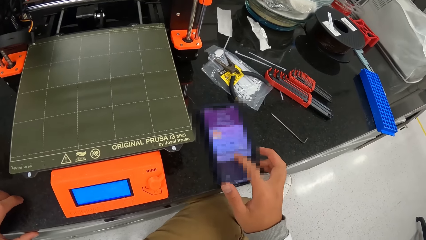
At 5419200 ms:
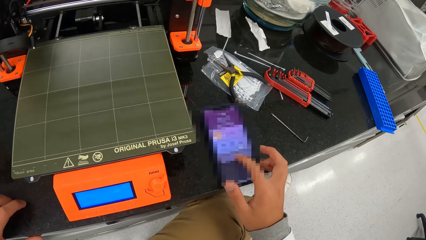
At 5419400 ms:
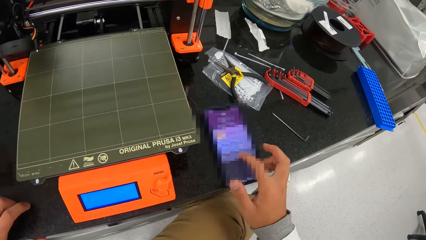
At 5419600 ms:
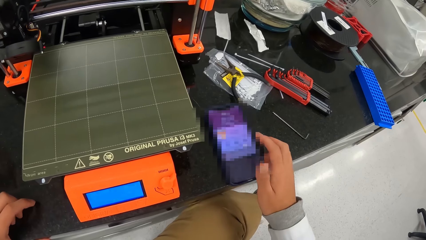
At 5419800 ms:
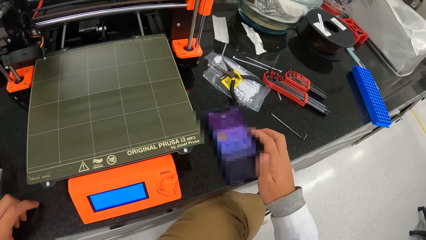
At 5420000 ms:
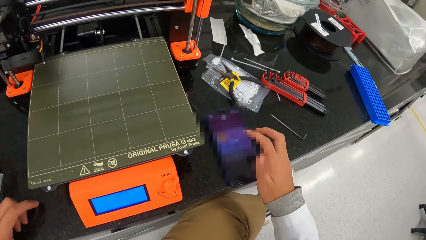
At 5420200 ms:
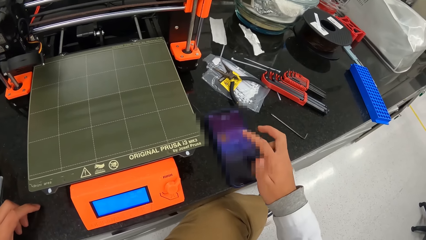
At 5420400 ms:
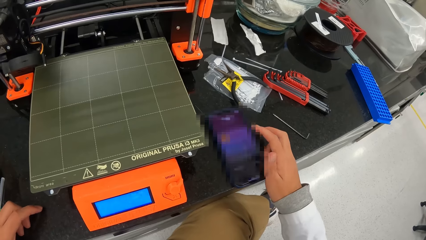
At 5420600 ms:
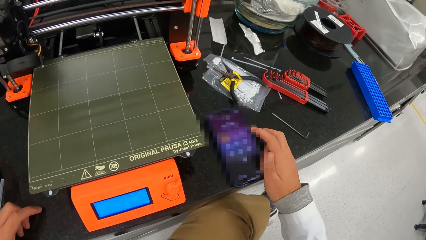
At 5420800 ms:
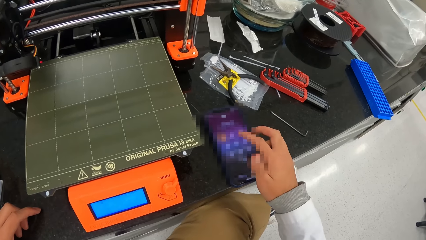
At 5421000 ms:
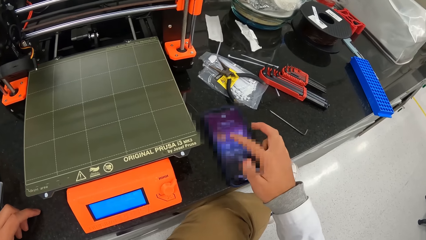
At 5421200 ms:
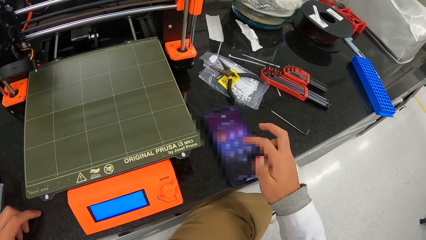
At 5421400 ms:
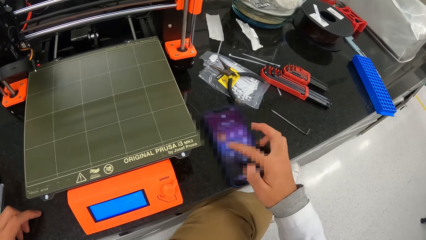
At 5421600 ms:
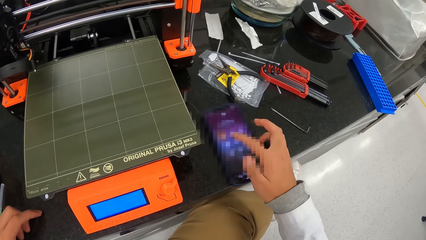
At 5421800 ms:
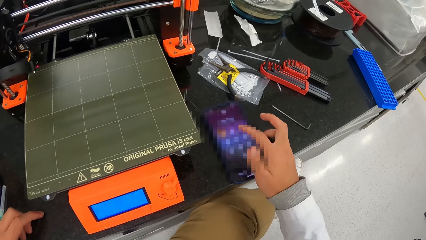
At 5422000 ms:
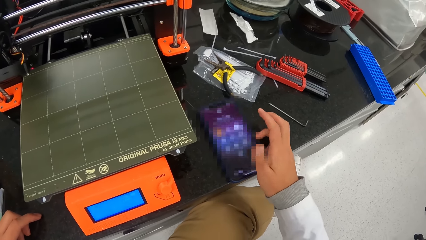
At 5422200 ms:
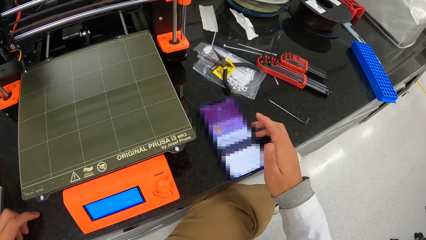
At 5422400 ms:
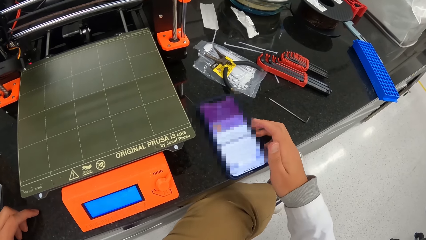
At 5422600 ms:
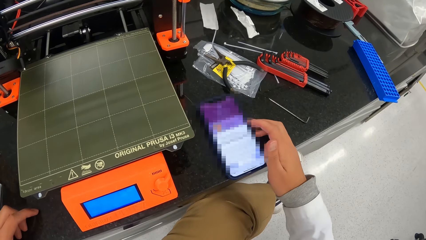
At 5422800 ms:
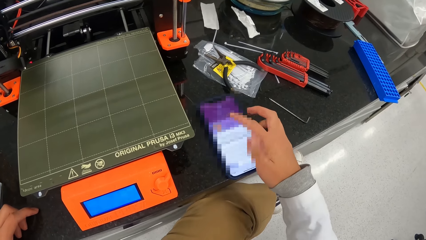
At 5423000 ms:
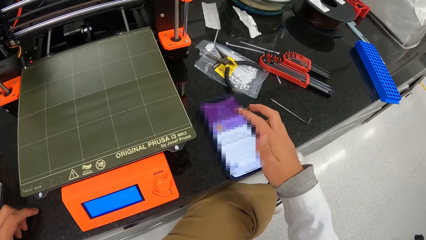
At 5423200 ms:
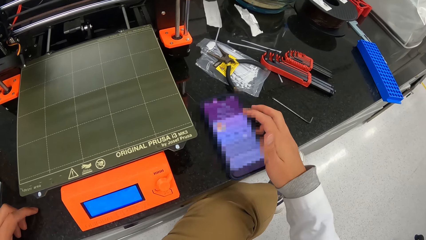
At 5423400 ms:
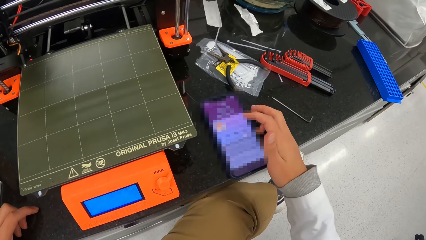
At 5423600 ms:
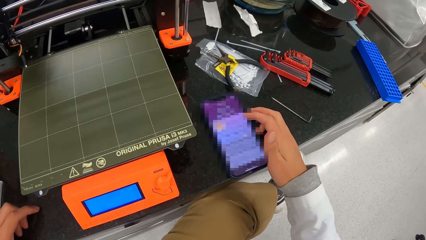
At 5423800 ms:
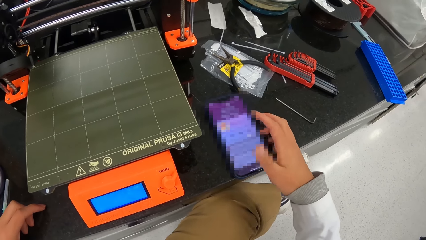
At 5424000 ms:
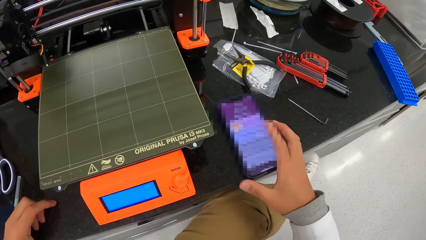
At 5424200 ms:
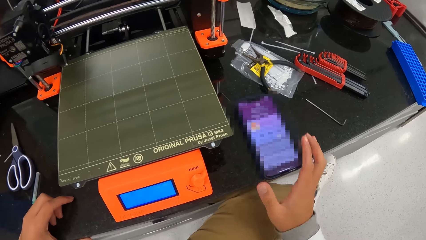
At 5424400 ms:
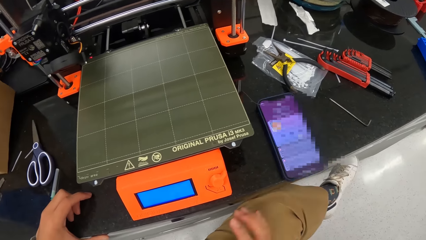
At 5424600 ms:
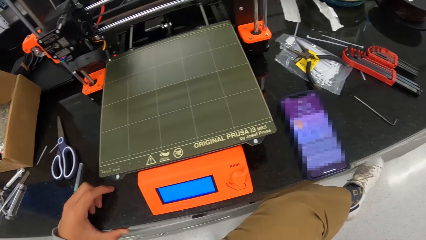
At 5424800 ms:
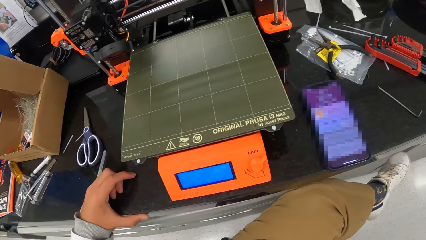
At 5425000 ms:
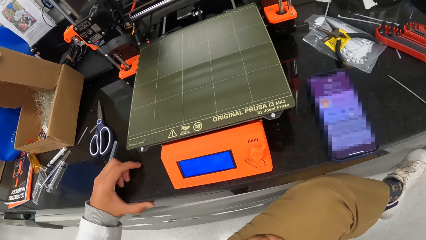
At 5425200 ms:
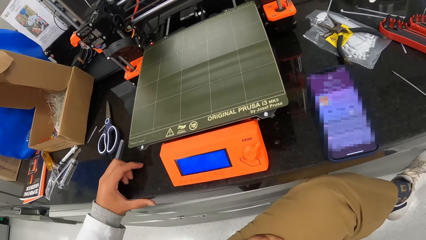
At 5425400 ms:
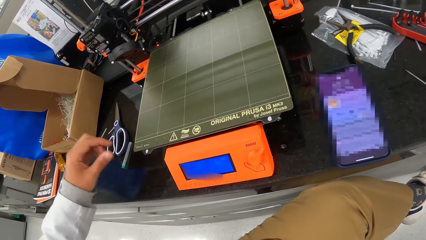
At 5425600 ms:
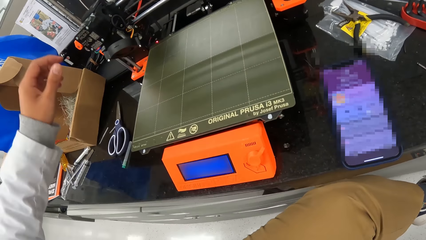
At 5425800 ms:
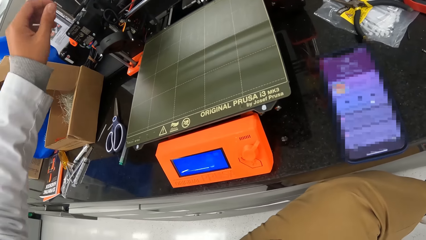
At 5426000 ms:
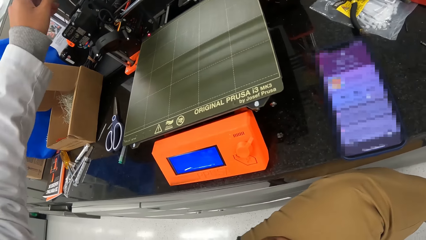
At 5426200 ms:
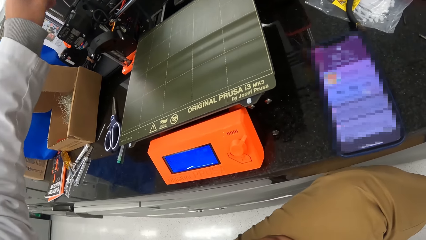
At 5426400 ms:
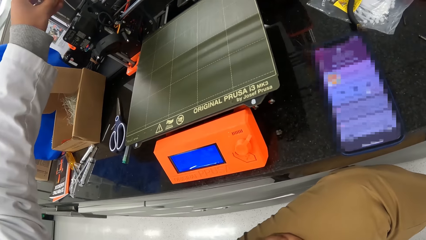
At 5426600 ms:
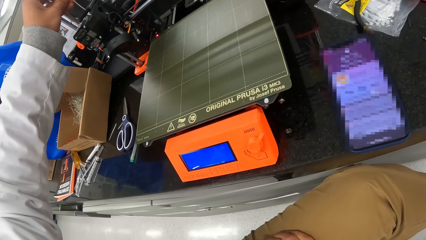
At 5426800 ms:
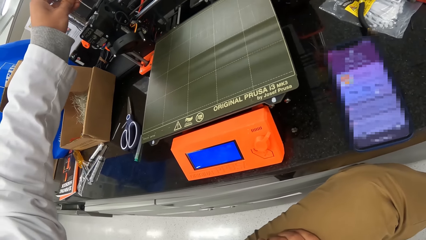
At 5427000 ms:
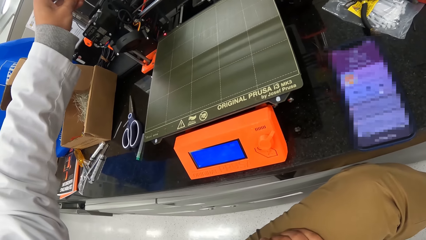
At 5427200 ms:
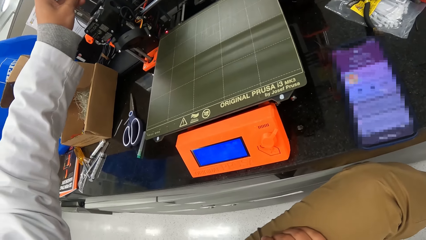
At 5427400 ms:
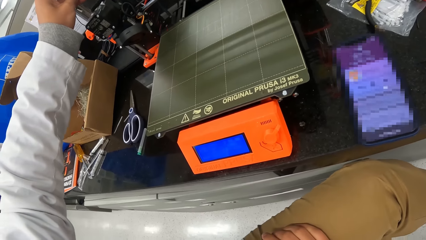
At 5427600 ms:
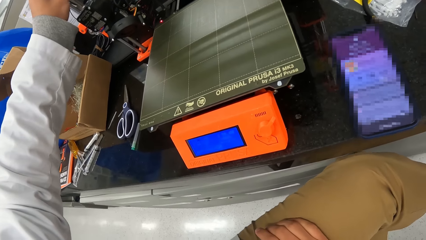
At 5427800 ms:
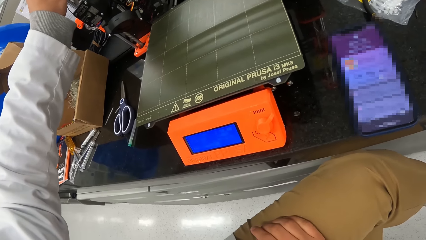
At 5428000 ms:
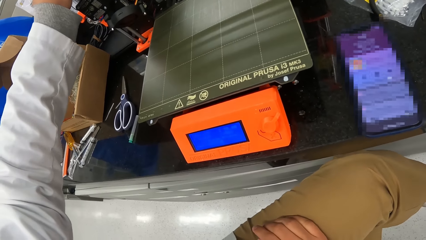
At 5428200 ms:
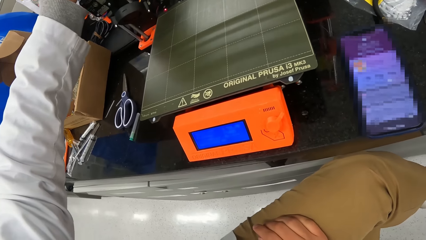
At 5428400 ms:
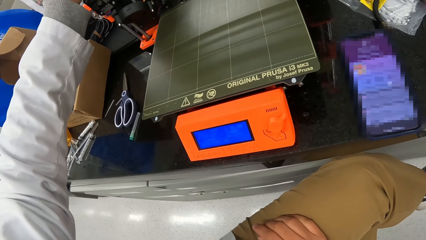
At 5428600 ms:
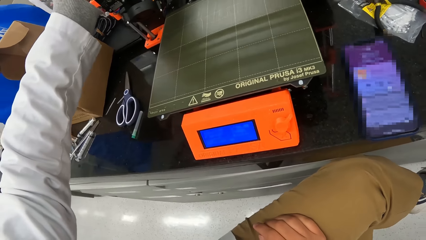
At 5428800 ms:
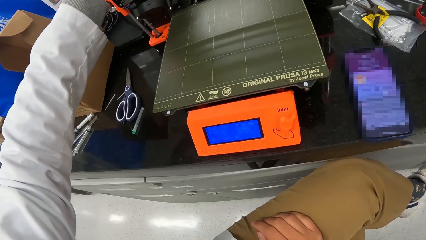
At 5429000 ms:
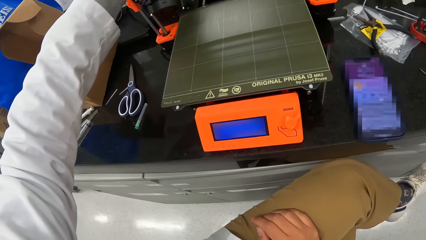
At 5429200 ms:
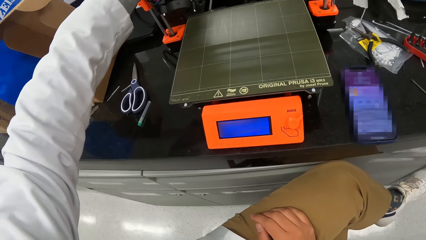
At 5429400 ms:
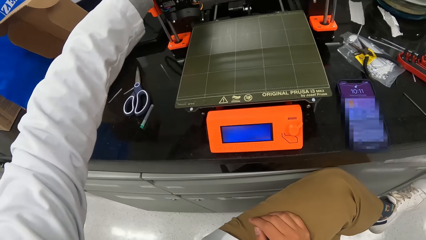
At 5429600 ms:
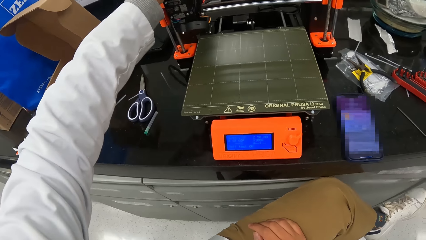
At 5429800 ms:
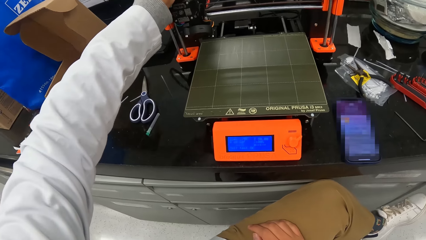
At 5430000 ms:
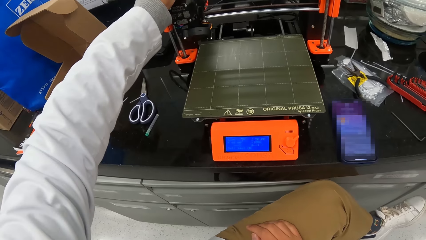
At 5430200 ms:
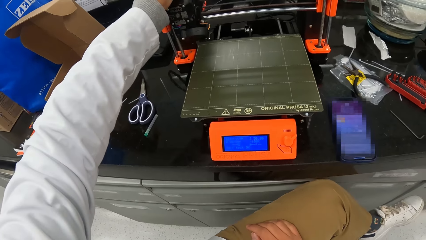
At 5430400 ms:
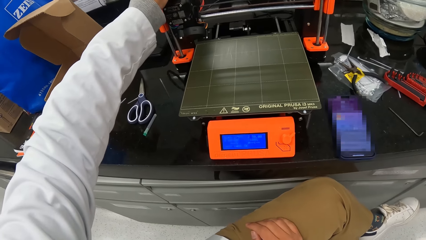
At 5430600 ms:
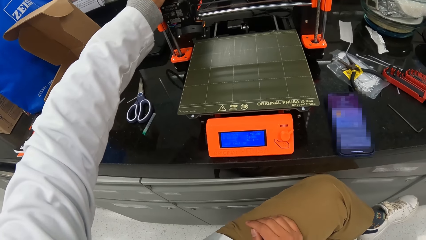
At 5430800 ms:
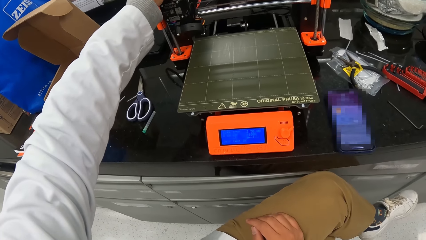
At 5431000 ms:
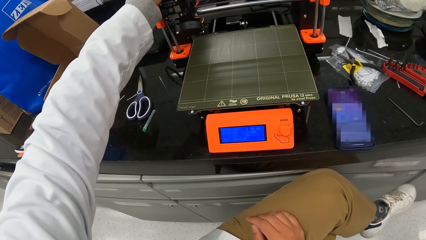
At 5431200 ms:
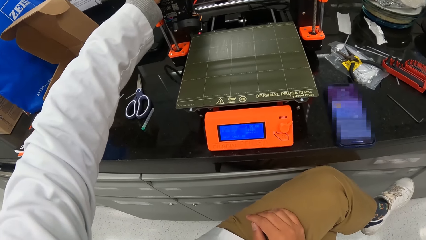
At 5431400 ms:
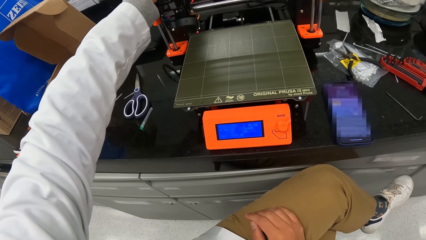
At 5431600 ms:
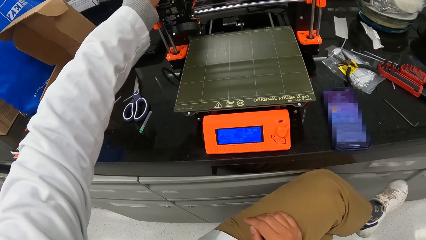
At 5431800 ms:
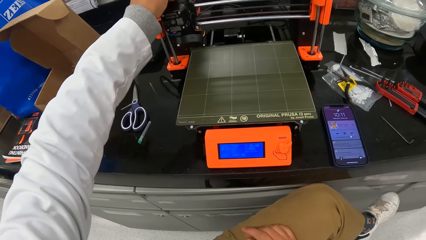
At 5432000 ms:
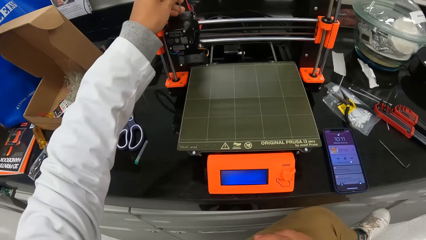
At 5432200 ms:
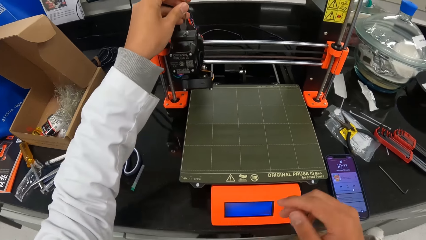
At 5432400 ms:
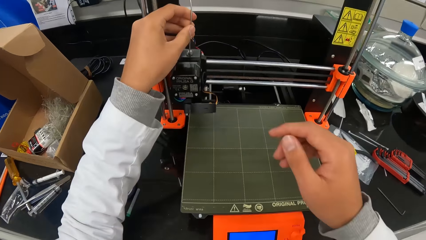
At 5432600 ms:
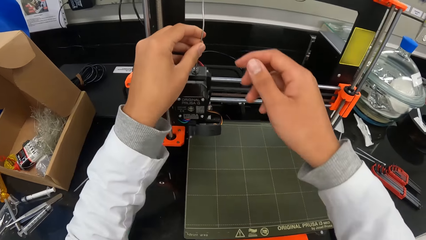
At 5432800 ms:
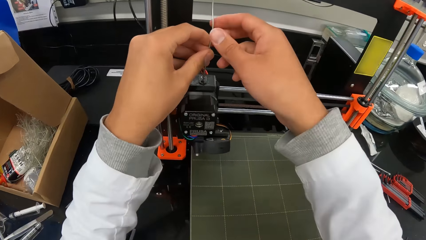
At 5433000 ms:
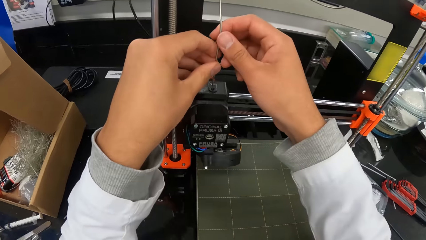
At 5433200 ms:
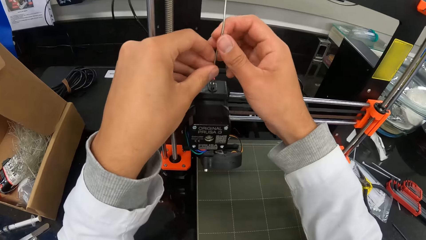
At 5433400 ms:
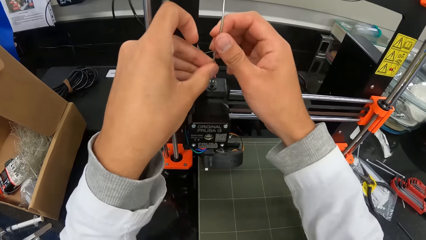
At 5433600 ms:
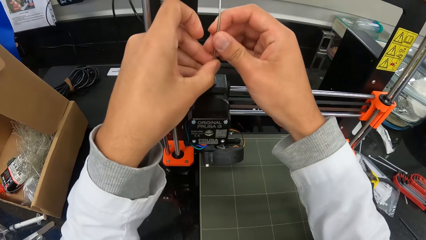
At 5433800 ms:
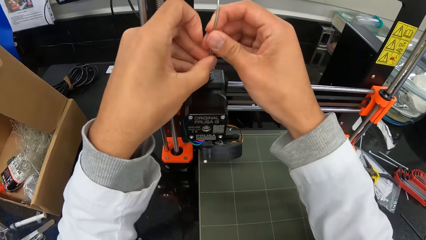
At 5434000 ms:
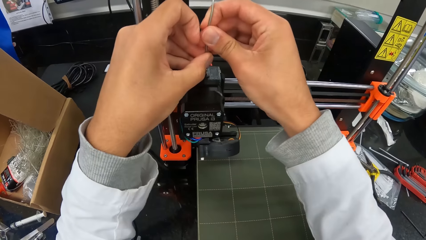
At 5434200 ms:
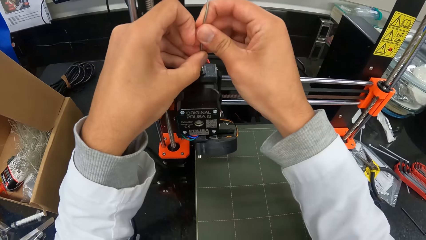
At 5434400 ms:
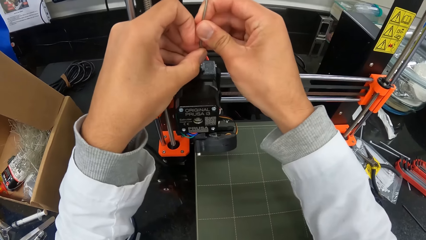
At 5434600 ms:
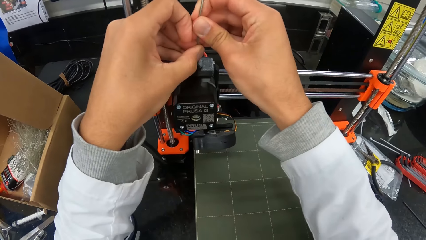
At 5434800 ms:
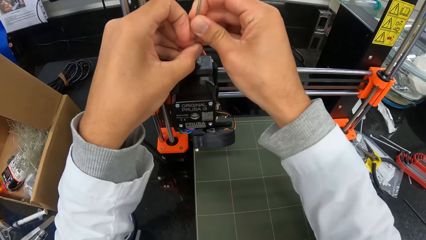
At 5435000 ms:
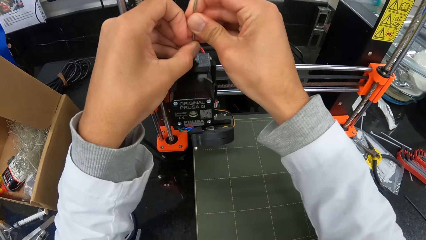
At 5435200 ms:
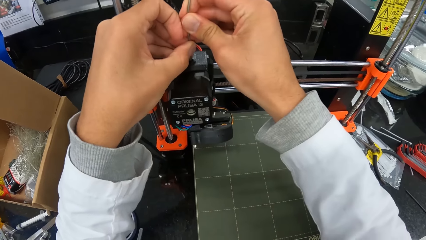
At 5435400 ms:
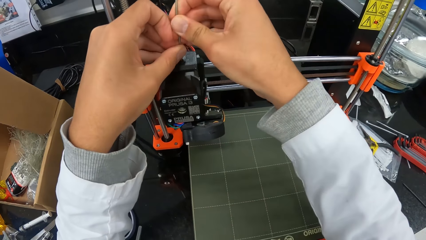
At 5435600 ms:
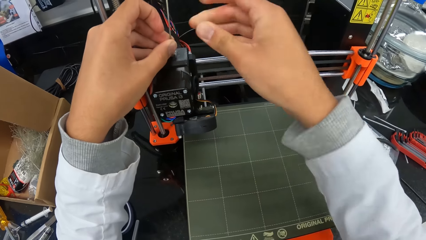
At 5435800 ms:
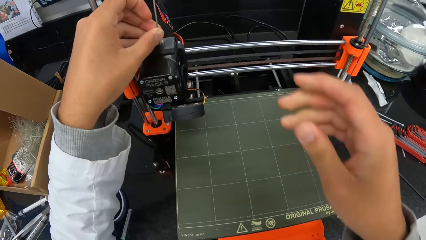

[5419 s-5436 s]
The camera wearer scrolls on the cellphone. He operates the 3D printer with his left hand. He touches the weighing machine. He operates the 3D printer with his hands. He touches the wire on the weighing machine.
